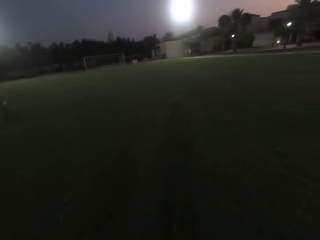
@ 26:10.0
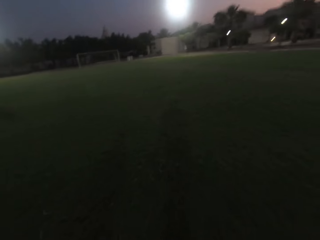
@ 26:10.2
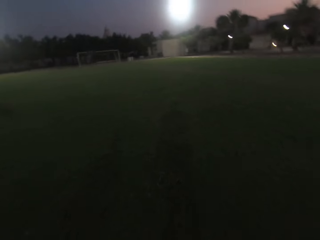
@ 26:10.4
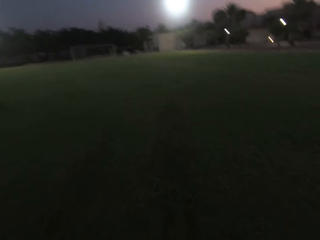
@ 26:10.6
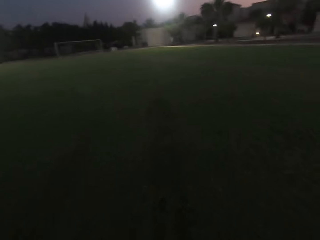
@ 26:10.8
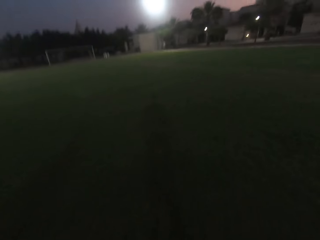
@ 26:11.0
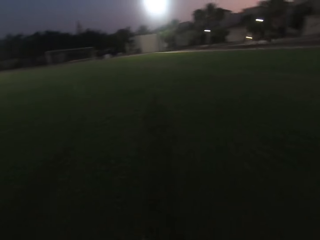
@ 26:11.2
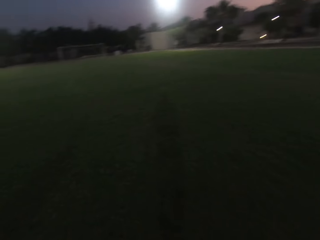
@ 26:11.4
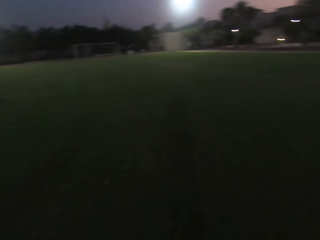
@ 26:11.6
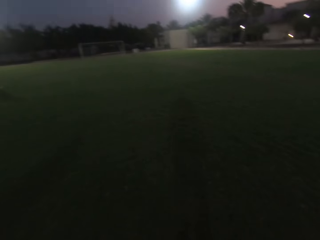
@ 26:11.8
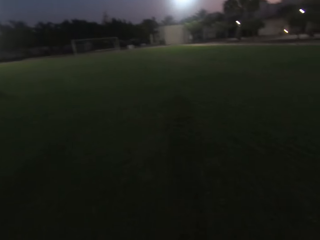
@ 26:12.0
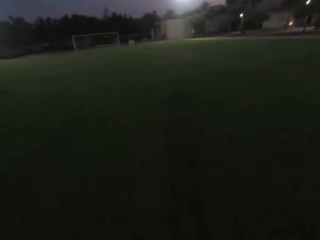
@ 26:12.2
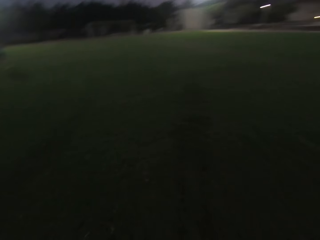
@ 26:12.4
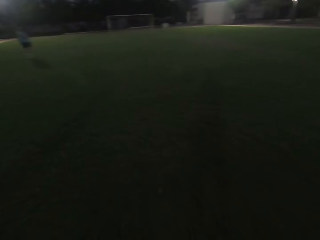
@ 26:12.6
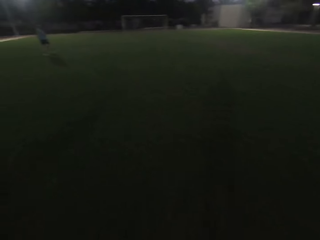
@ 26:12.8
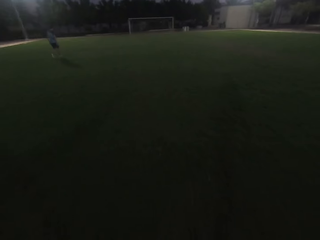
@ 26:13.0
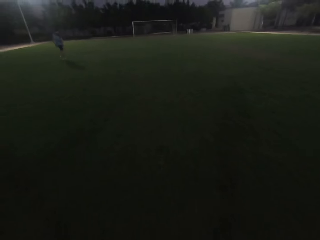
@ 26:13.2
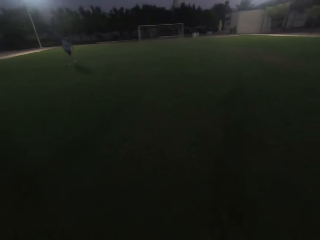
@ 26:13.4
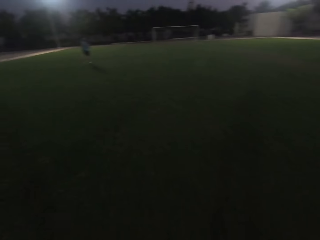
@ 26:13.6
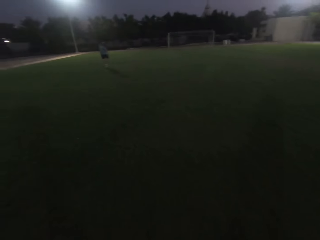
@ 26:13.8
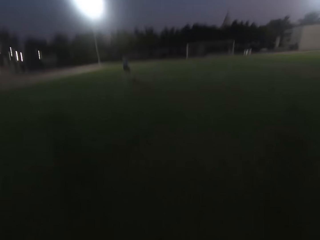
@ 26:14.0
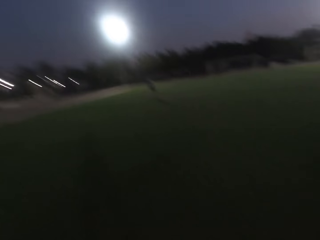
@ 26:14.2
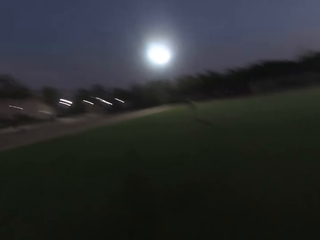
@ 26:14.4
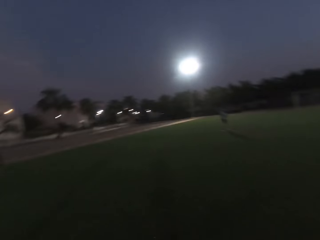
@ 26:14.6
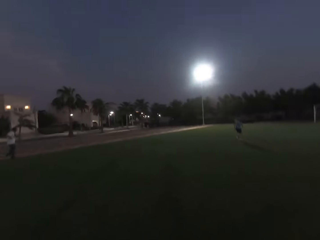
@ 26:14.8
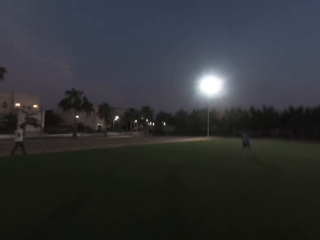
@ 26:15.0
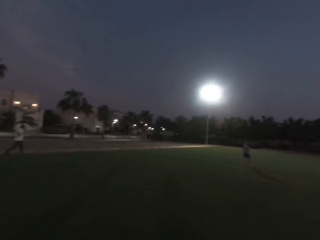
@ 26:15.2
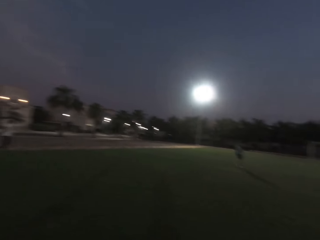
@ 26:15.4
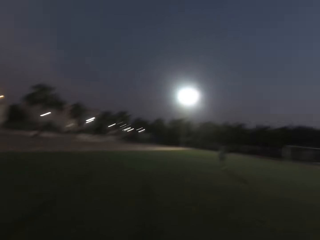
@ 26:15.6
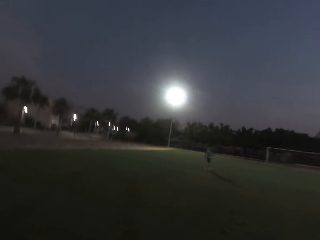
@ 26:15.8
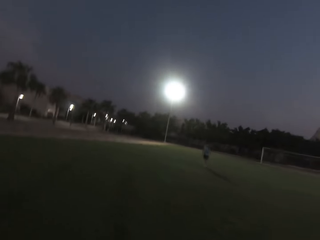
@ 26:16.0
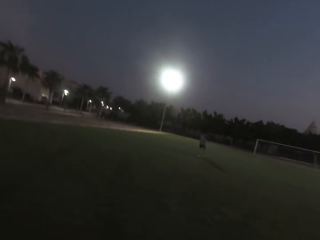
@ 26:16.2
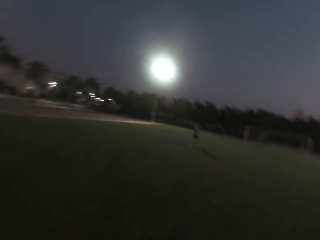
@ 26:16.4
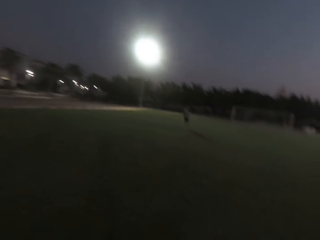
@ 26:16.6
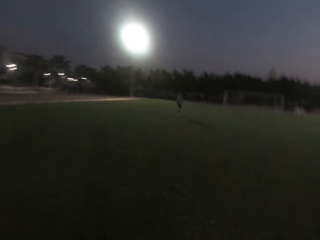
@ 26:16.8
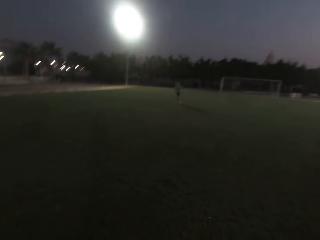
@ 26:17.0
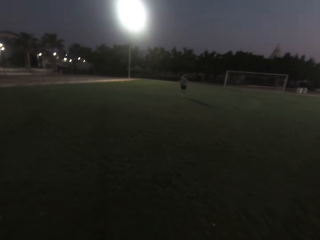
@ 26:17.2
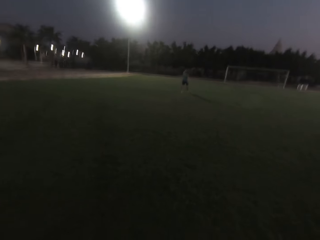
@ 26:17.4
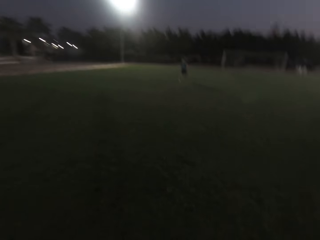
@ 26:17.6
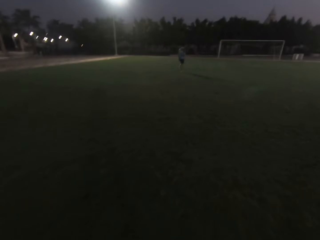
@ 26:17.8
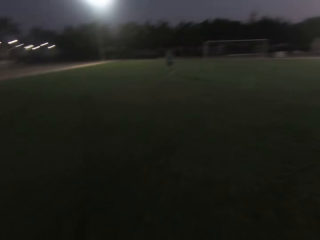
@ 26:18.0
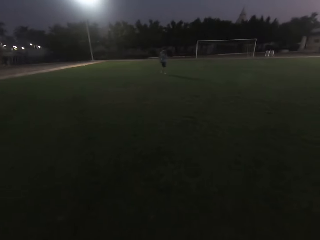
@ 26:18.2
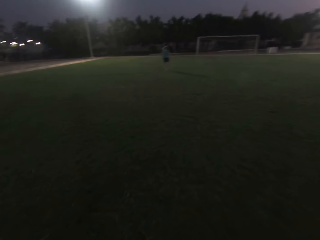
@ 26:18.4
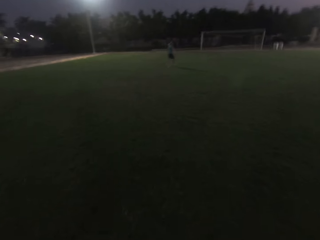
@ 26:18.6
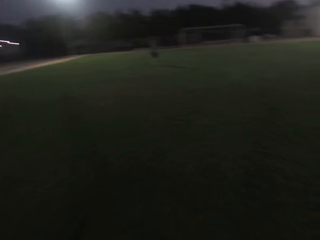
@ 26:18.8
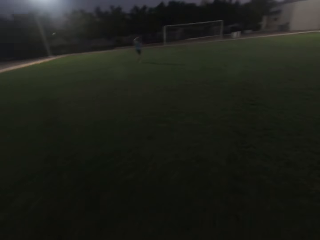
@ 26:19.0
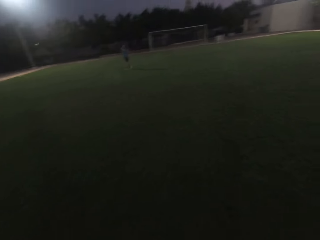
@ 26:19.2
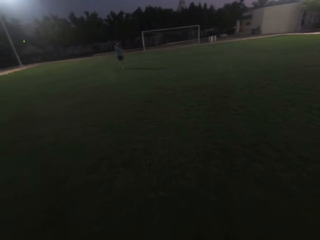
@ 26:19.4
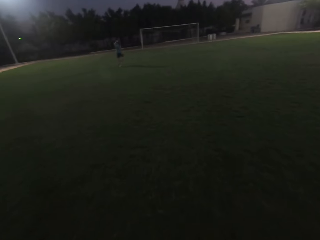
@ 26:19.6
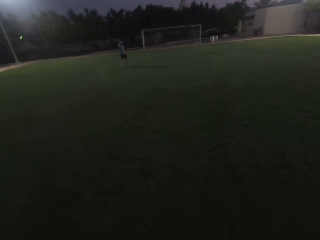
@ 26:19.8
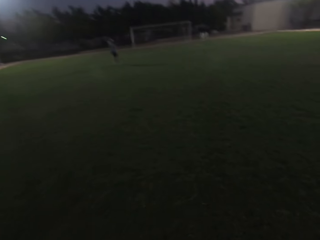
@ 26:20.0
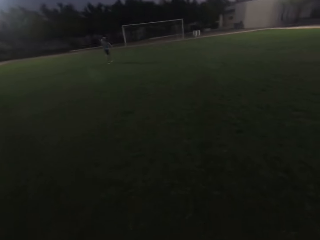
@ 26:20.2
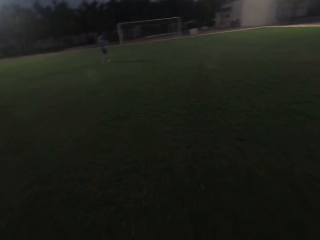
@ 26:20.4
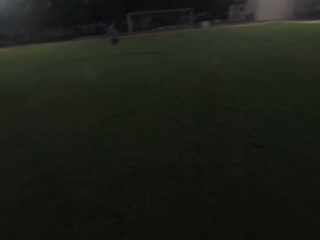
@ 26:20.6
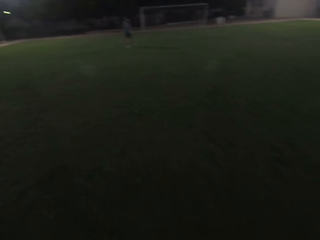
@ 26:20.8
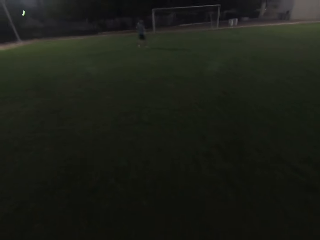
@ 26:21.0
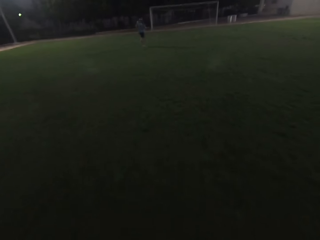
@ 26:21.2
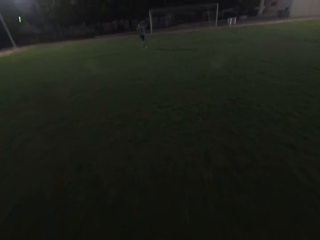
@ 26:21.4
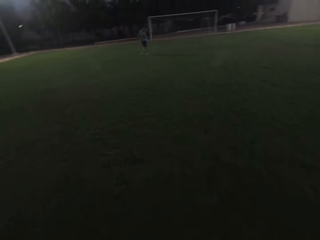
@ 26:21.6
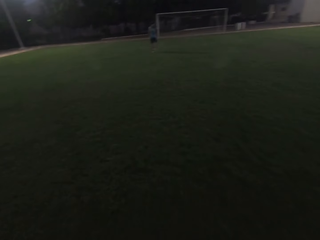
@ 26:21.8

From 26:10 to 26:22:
The camera wearer walks around the field. They look around the field.

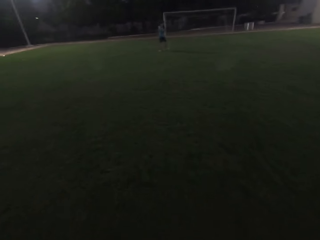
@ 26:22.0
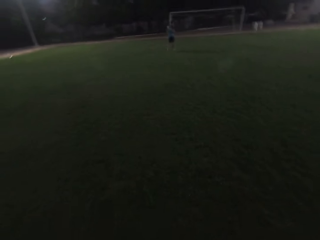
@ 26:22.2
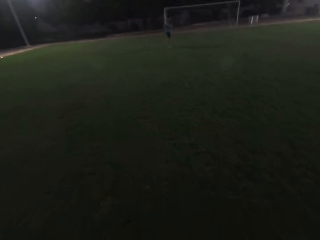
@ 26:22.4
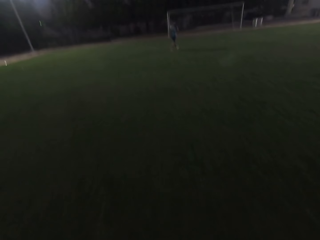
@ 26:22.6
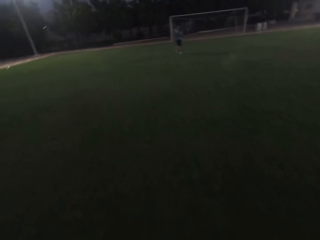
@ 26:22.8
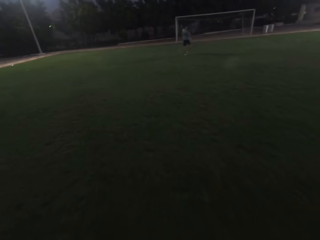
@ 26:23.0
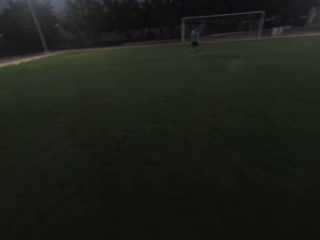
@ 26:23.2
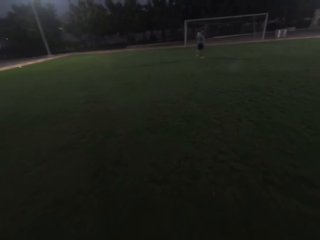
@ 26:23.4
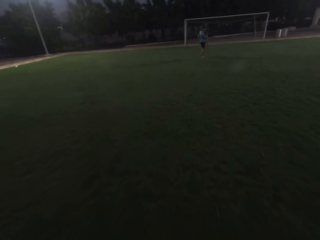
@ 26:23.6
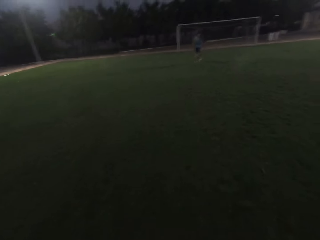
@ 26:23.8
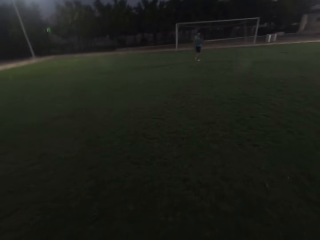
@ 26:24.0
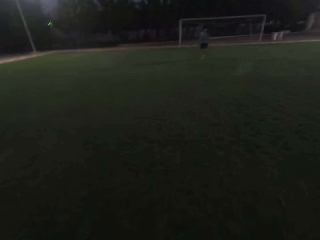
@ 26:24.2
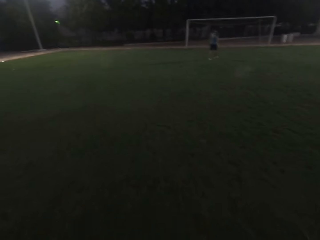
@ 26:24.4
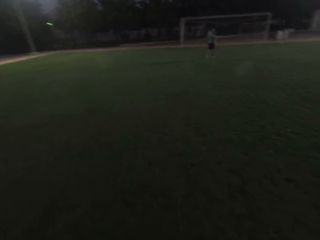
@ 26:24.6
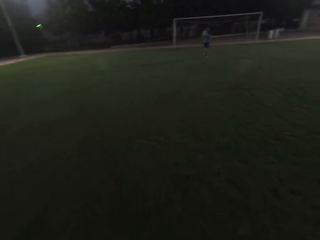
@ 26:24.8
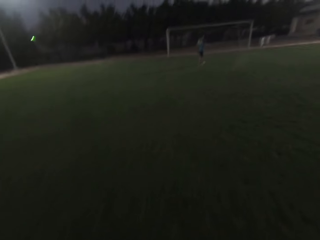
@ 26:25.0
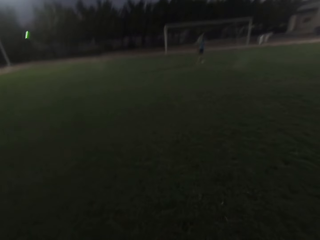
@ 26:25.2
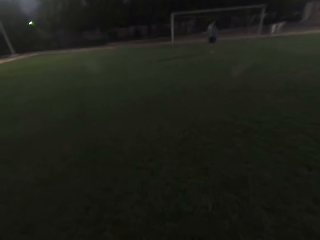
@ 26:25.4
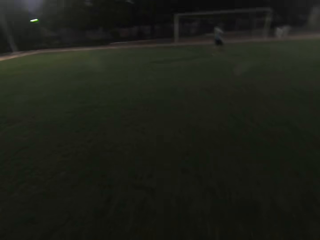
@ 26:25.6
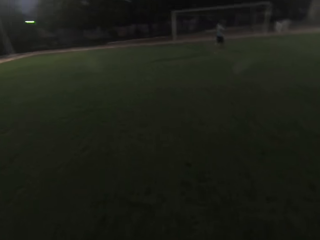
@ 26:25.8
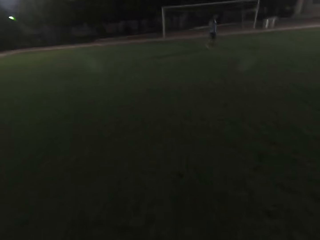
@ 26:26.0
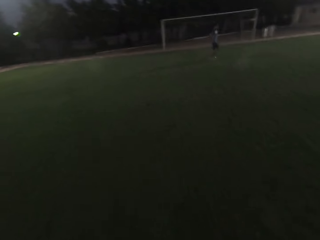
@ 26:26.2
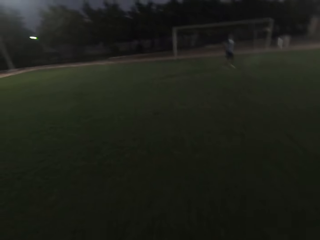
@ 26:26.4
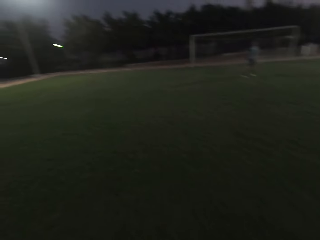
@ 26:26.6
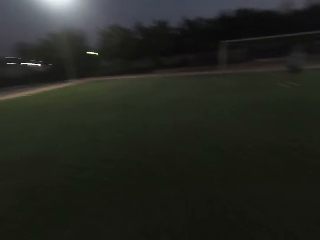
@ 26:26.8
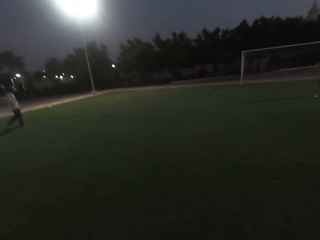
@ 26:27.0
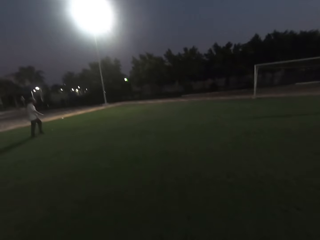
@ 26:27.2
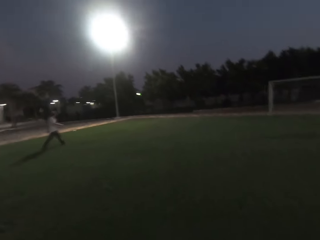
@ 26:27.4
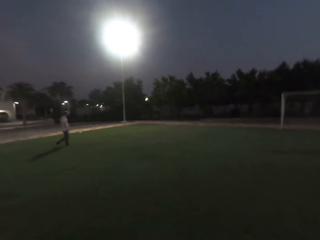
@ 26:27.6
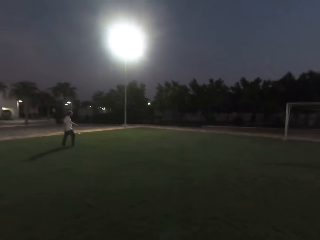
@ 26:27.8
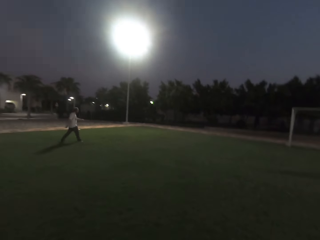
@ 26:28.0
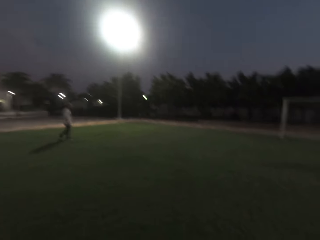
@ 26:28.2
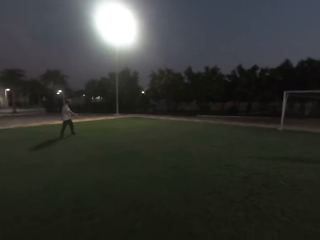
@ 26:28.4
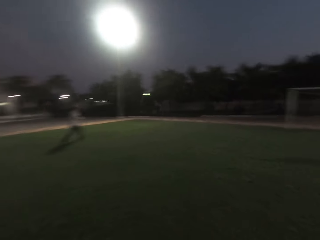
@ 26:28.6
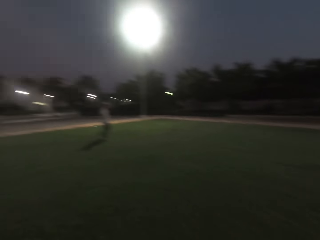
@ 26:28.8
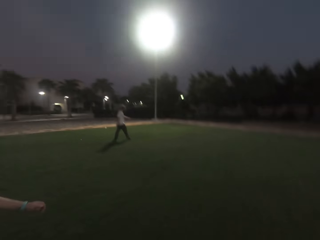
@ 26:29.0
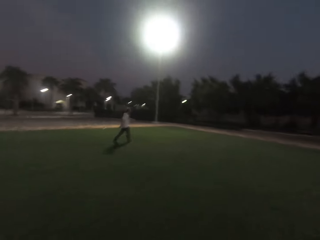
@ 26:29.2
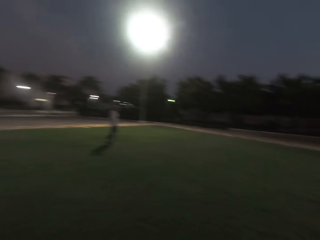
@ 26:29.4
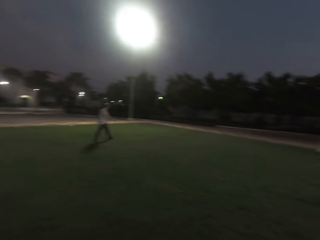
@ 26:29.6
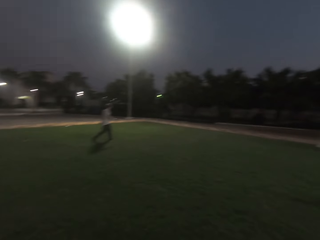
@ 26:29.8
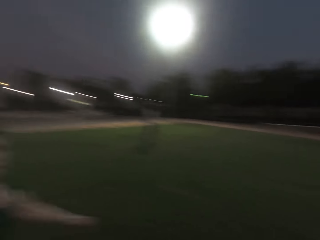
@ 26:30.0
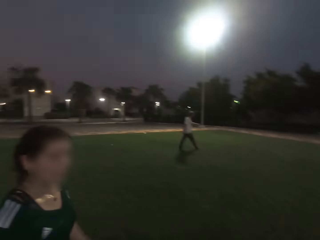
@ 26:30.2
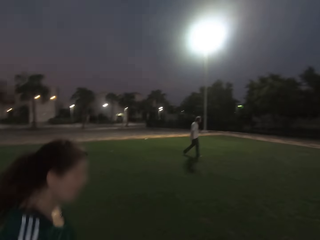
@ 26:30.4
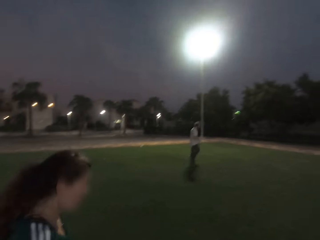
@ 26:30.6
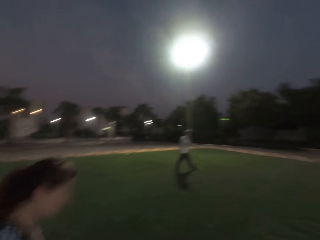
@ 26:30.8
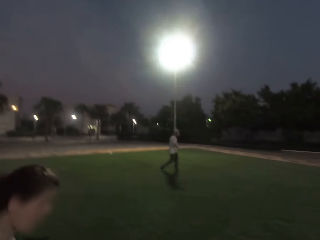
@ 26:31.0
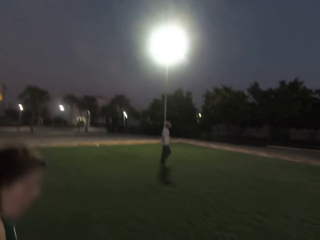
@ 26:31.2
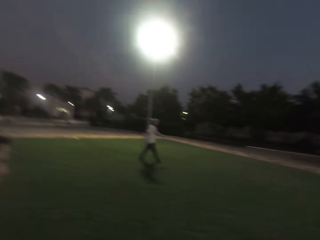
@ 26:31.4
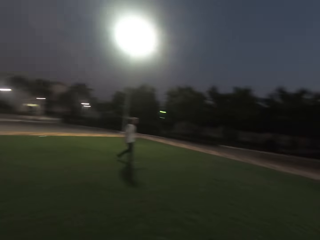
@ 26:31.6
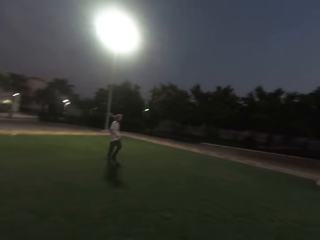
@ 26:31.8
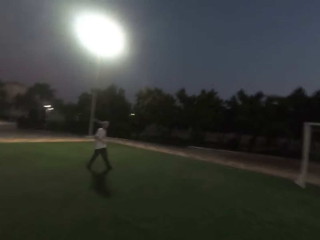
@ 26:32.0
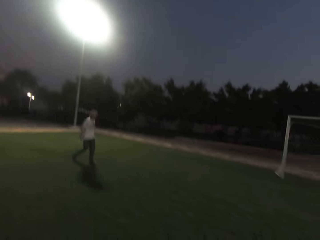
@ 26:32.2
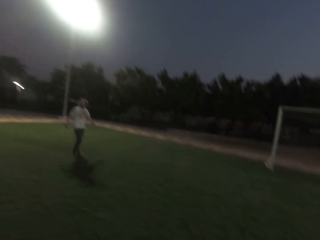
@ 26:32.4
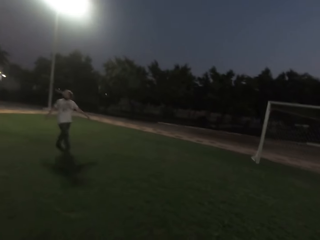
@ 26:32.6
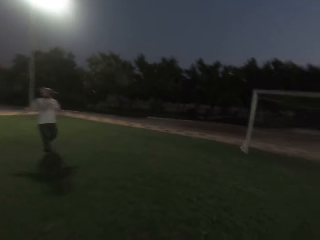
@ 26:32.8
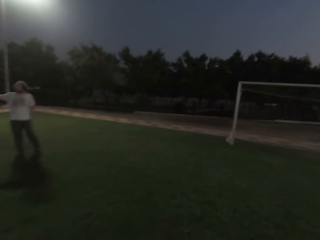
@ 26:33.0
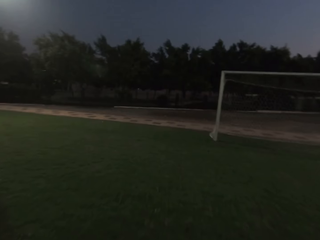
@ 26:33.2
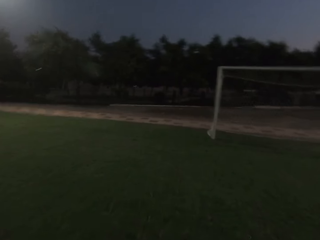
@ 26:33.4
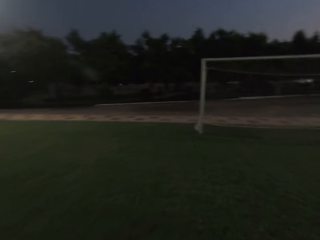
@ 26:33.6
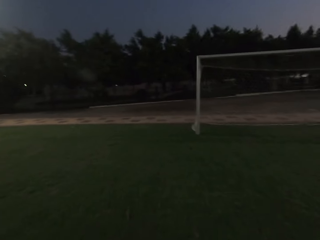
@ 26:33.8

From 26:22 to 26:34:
The camera wearer looks left.
